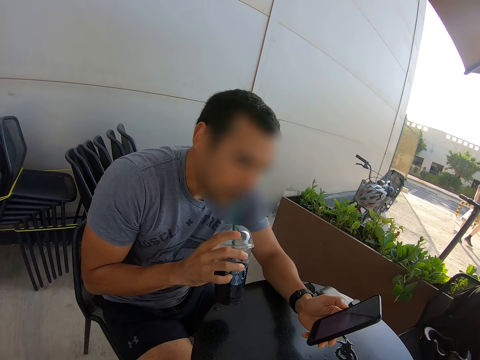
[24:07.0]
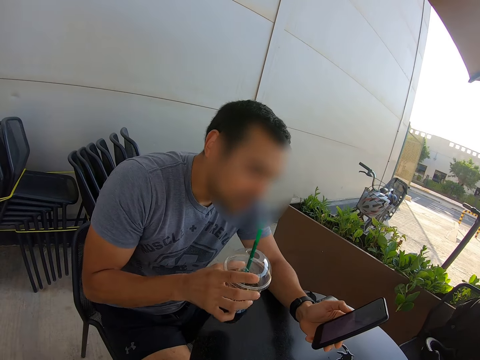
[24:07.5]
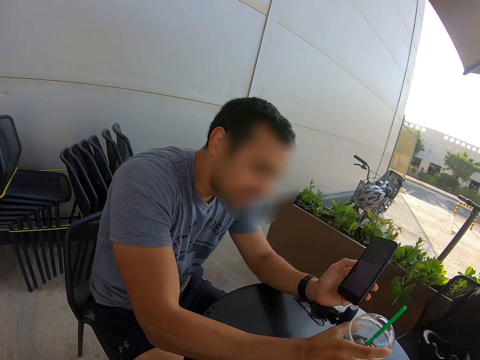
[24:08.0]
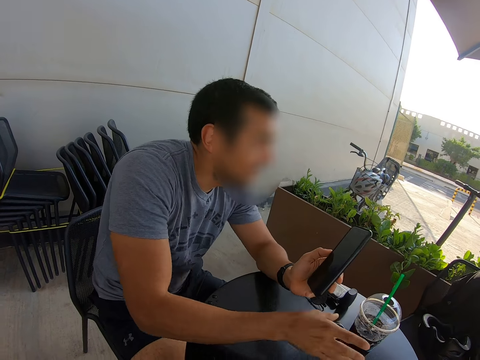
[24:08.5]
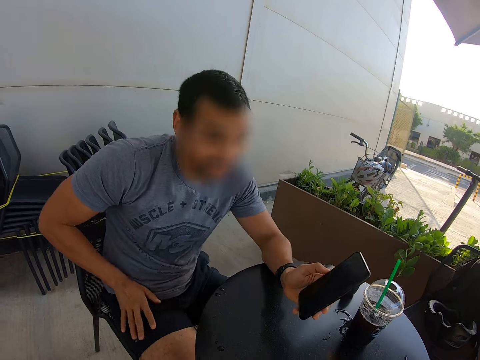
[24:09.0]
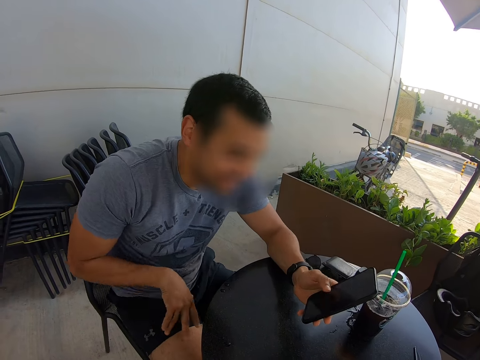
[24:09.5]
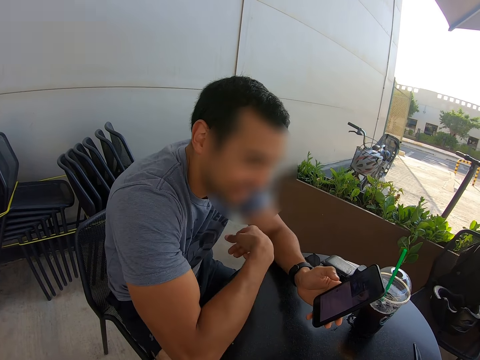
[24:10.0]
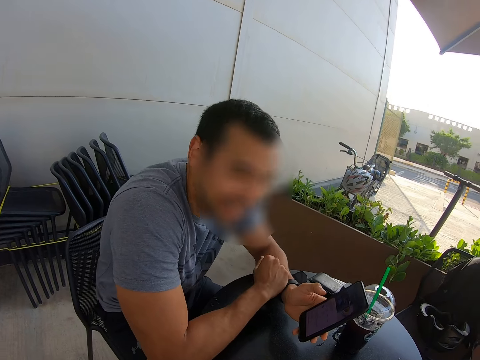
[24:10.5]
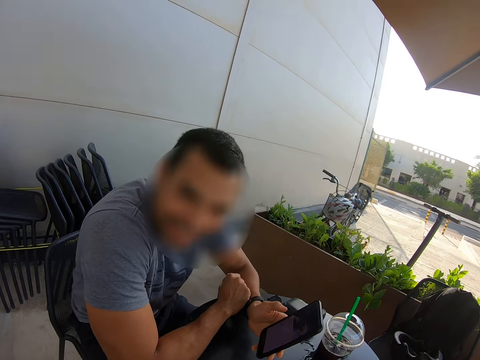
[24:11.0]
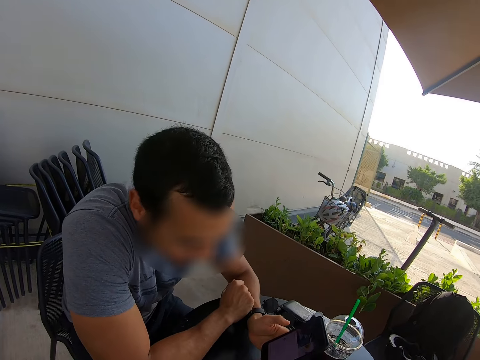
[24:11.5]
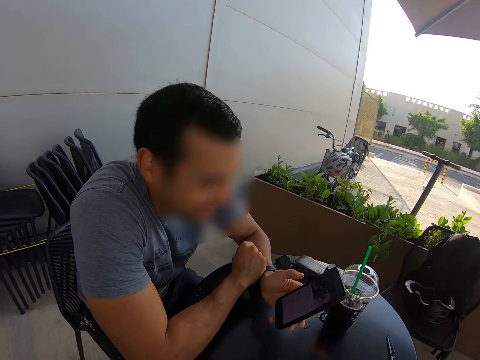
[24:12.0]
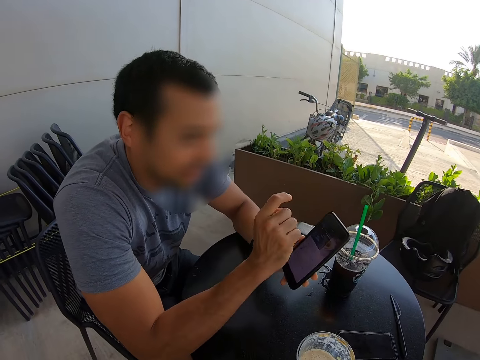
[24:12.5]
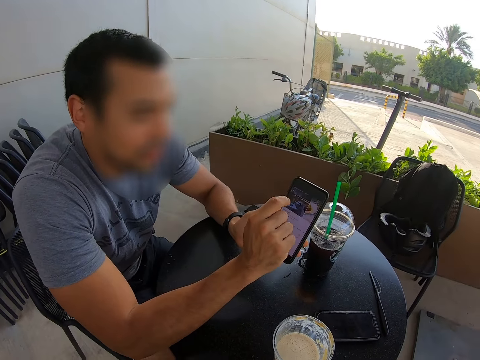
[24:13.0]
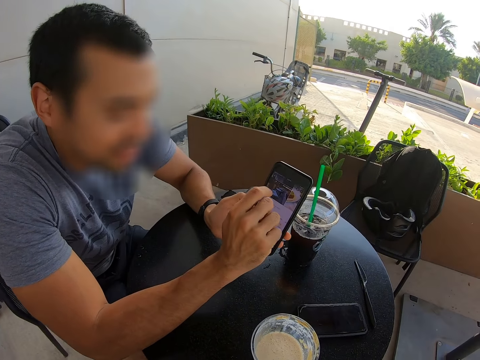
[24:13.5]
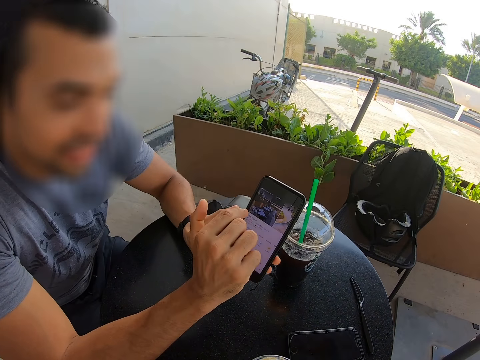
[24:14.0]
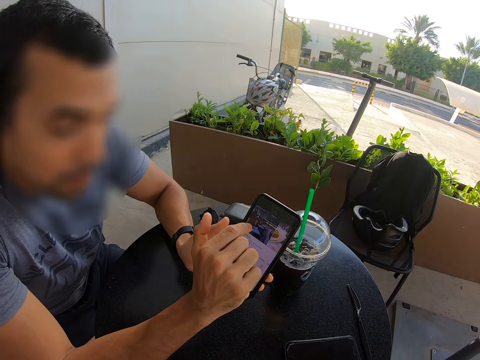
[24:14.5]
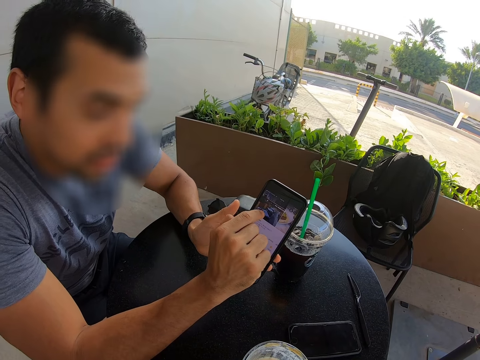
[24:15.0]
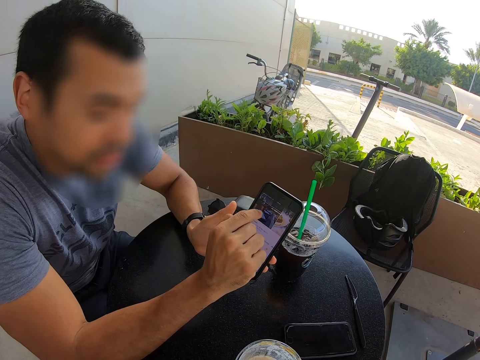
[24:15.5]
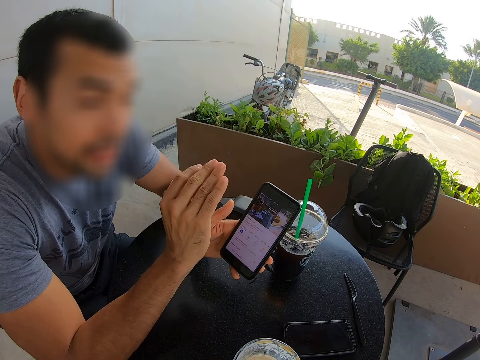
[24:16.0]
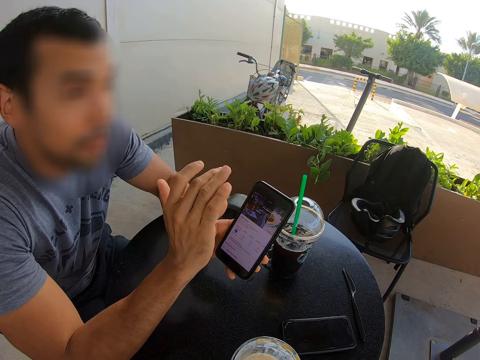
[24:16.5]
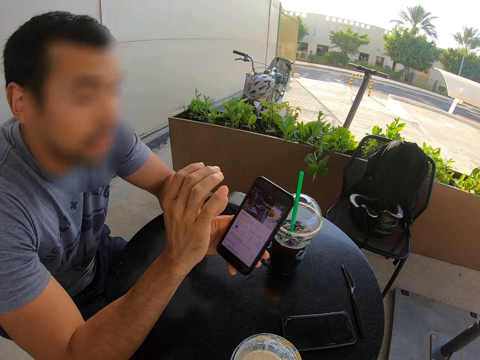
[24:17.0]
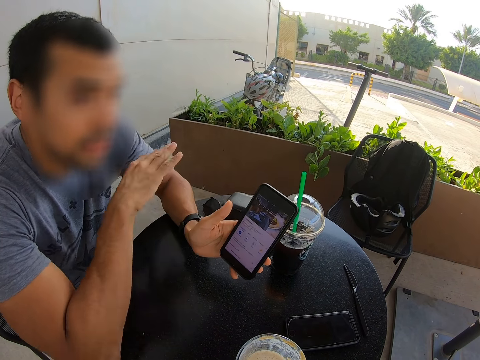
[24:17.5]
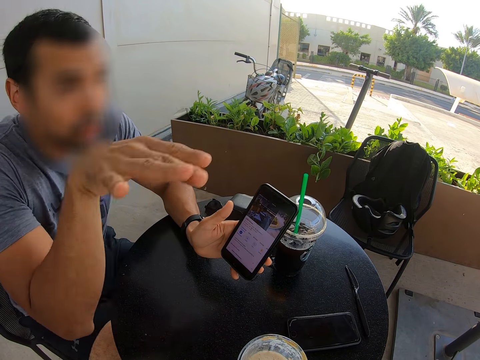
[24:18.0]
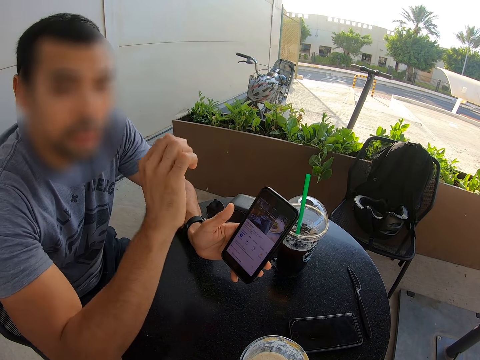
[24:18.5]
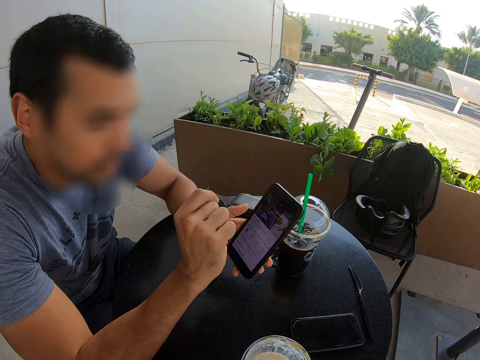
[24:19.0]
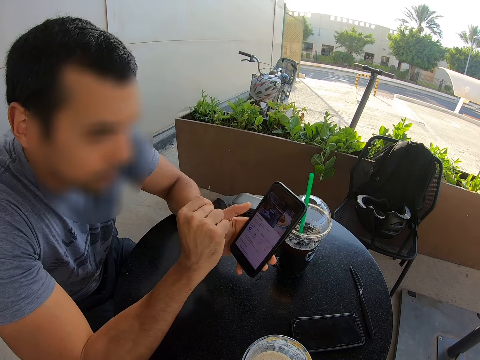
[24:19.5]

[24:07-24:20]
A man places a disposable juice glass on the table. The man touches his lap. The man leans on the table. The man holds the phone with his left hand and uses the phone.

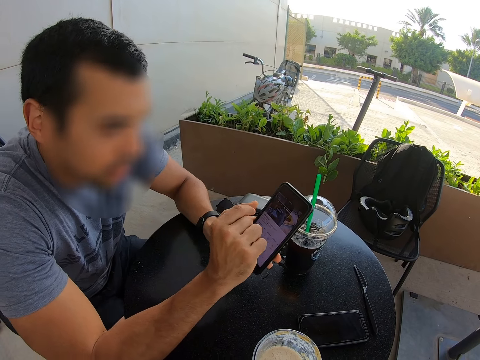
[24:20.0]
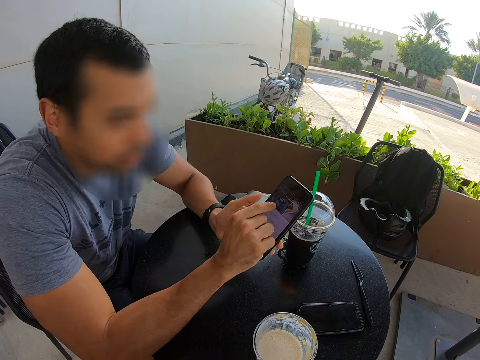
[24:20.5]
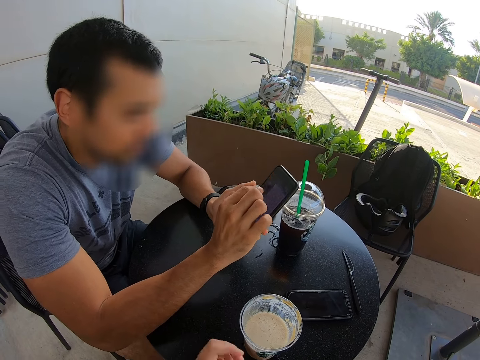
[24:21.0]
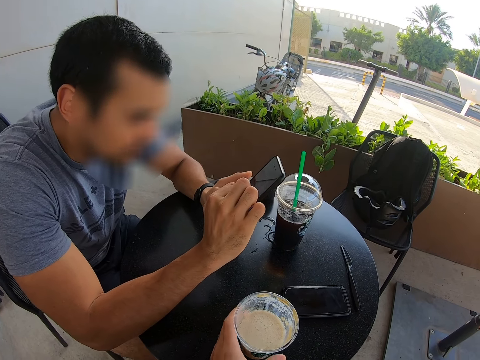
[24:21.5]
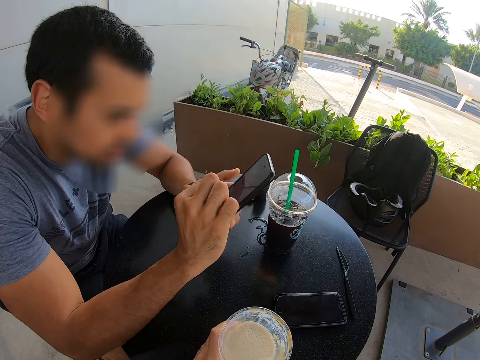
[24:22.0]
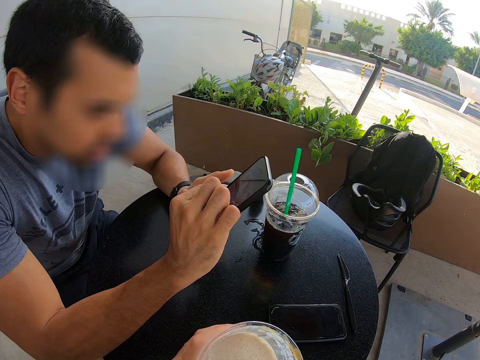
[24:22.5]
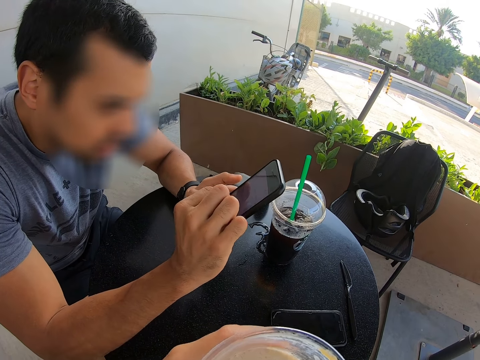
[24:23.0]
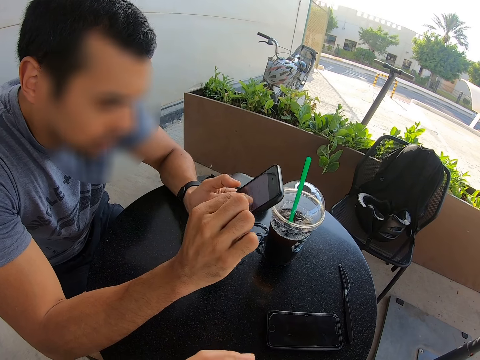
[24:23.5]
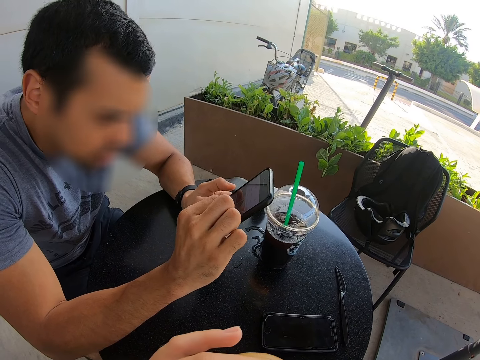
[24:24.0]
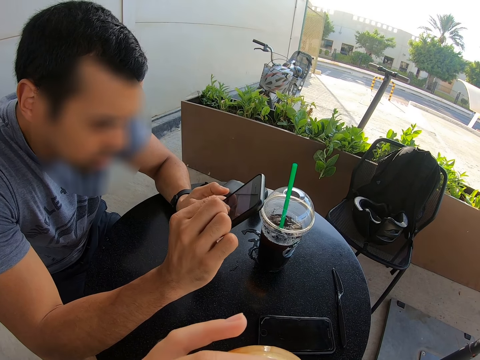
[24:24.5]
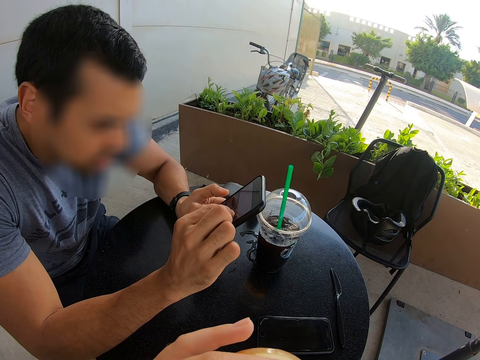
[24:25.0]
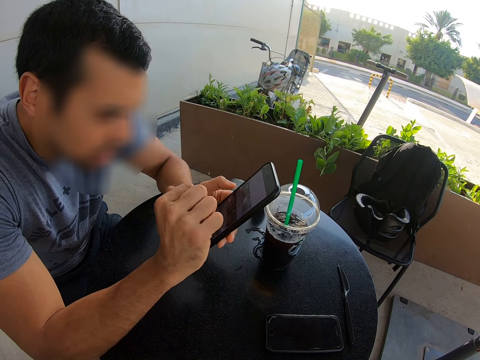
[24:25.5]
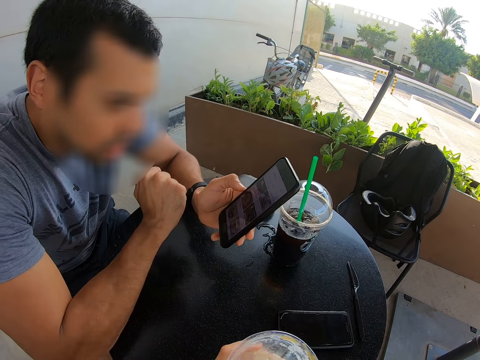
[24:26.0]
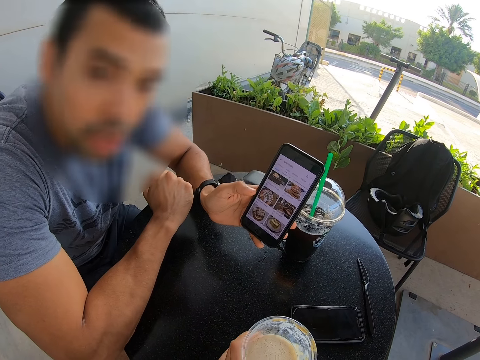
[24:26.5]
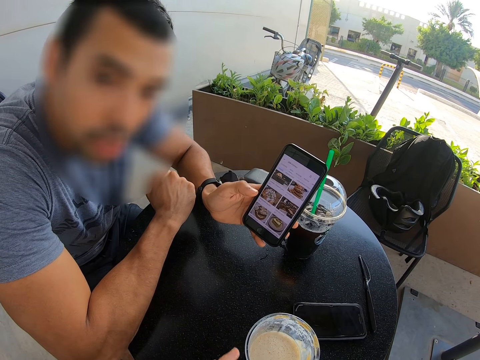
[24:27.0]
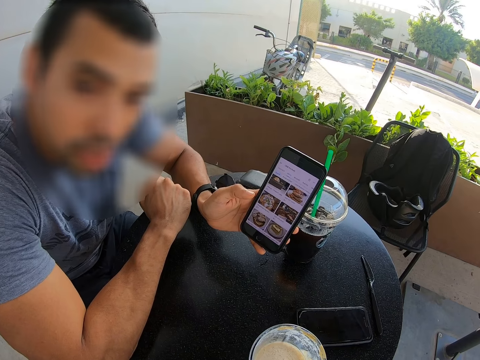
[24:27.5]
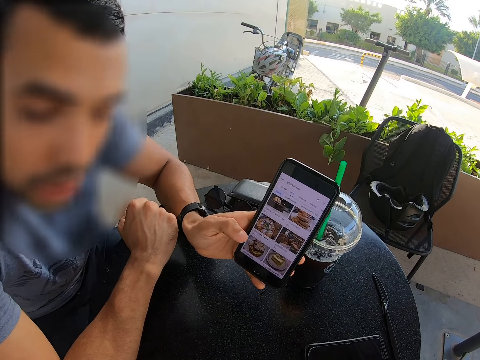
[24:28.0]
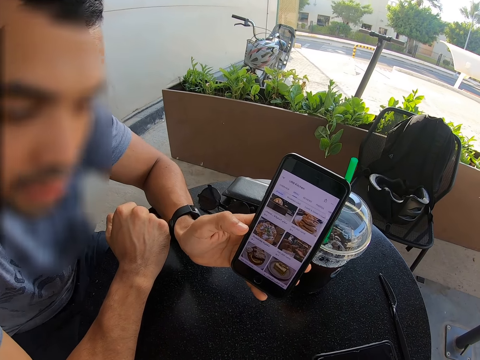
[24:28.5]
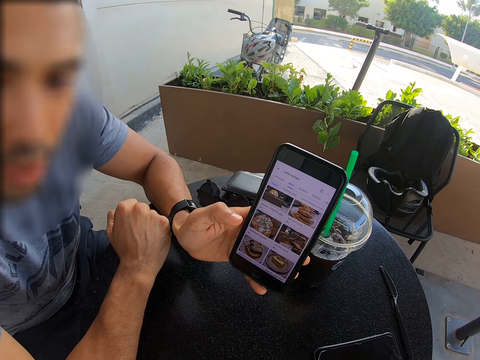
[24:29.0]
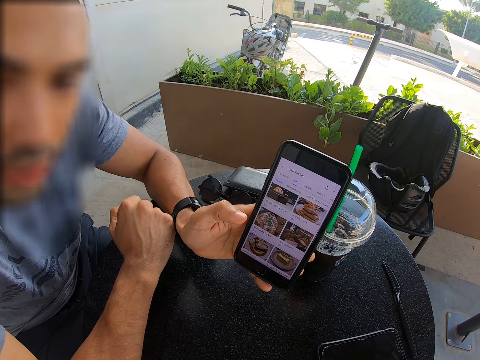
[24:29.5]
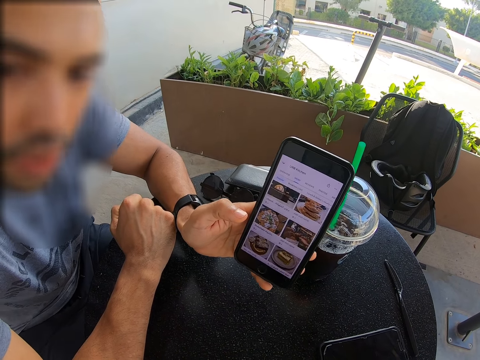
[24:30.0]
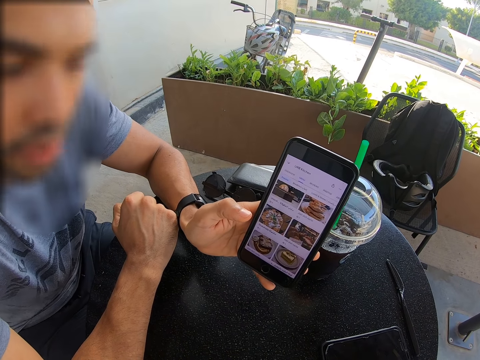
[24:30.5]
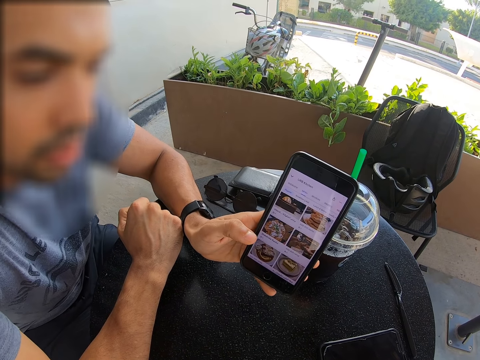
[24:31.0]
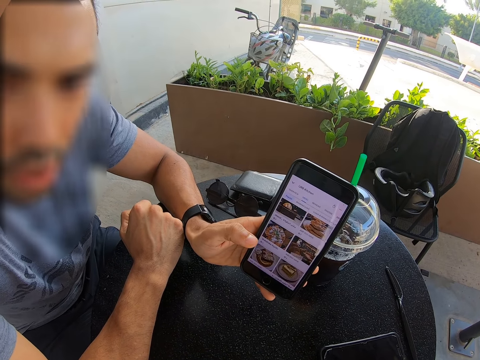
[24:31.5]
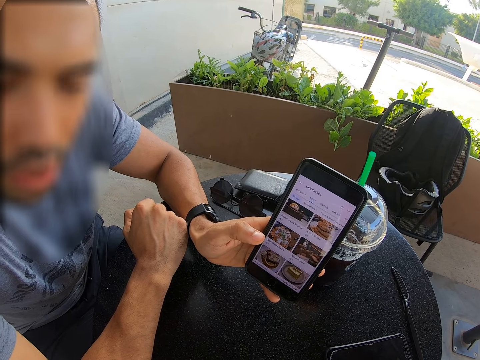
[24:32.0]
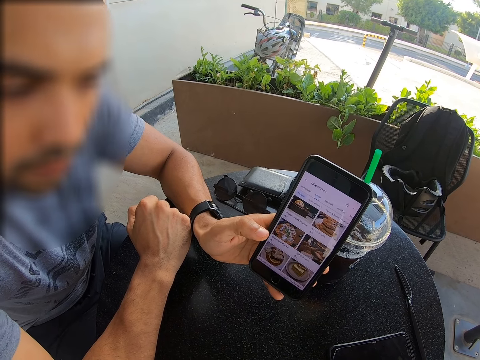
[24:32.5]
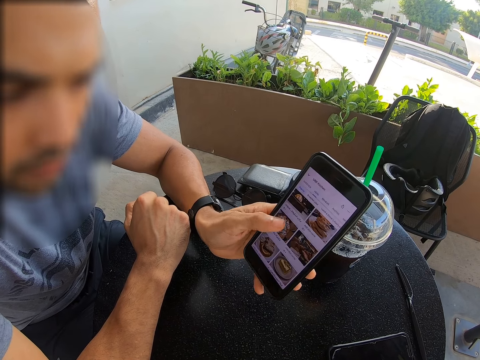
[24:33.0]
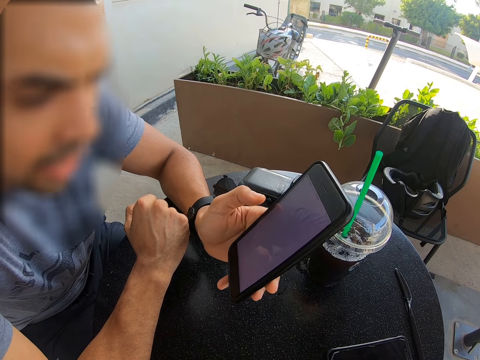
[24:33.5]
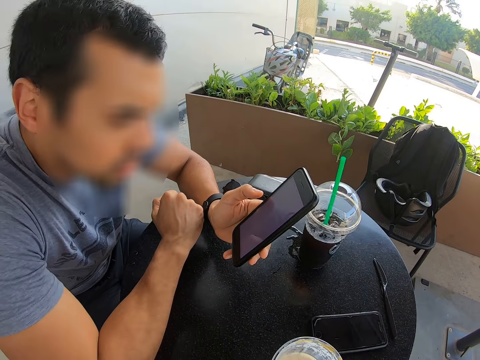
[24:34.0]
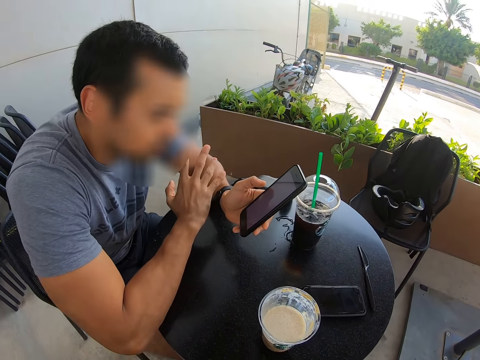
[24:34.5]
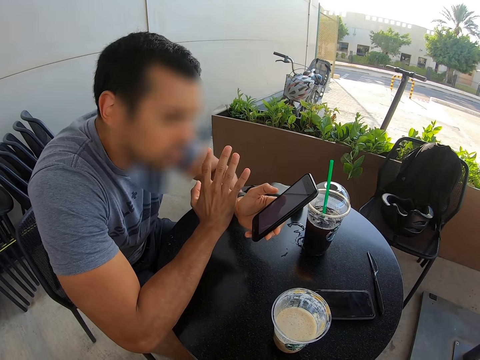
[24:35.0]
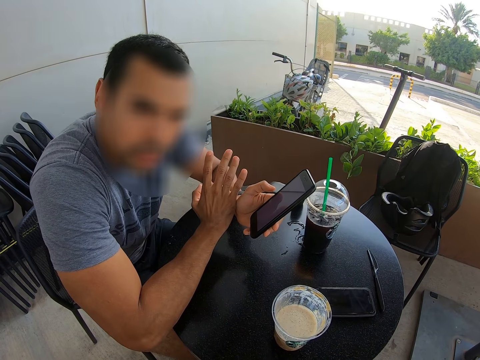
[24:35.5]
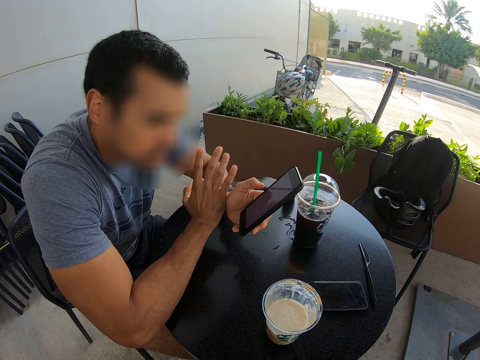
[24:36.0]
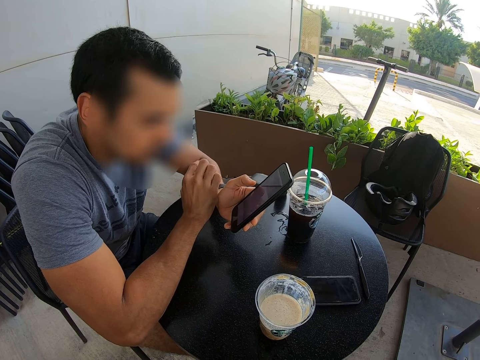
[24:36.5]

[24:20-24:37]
The camera wearer picks up a disposable juice glass. They drink. A person dials the phone. The camera wearer places the disposable juice glass on the table. They look at the phone. The person dials the phone.
